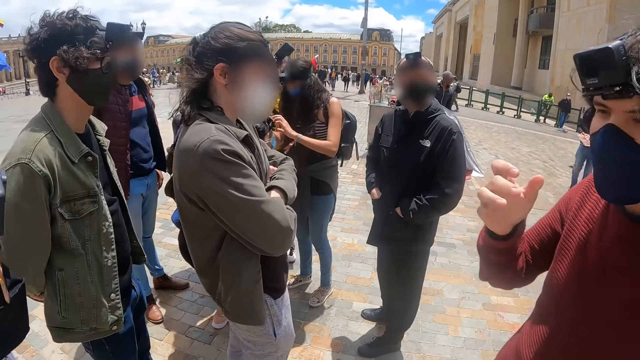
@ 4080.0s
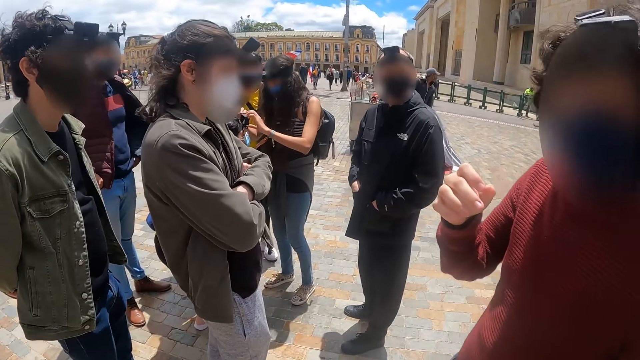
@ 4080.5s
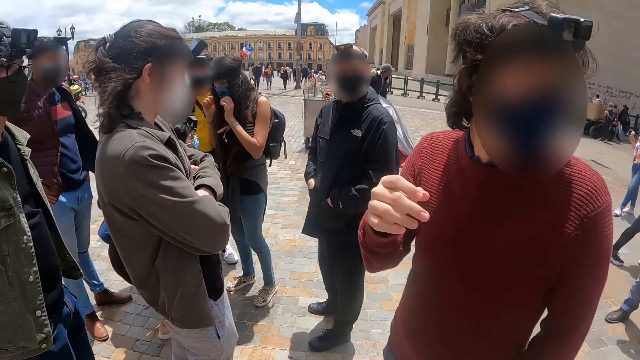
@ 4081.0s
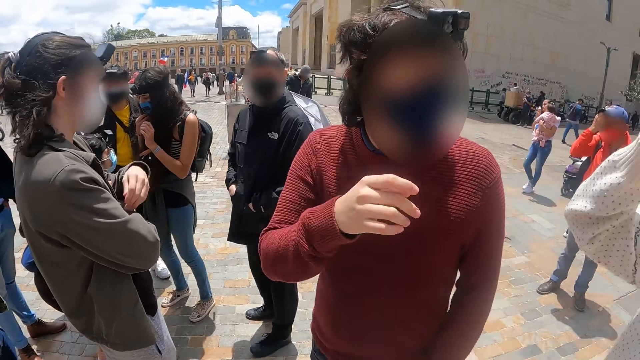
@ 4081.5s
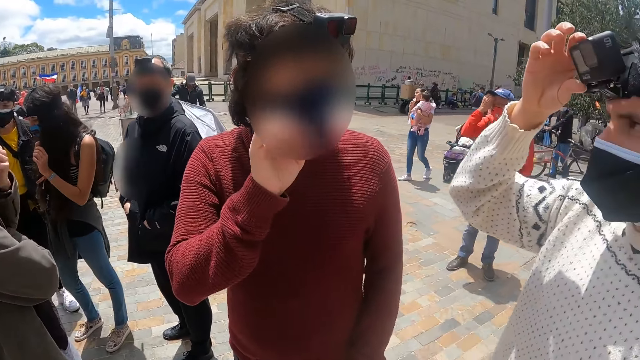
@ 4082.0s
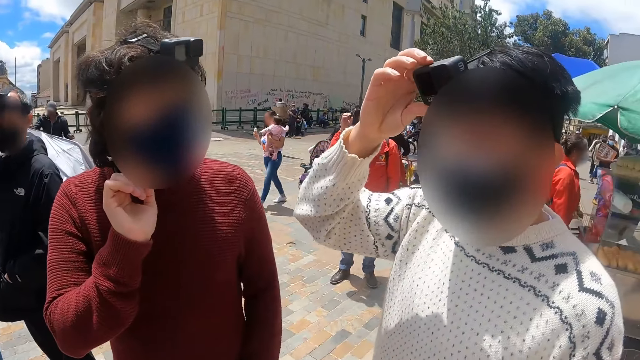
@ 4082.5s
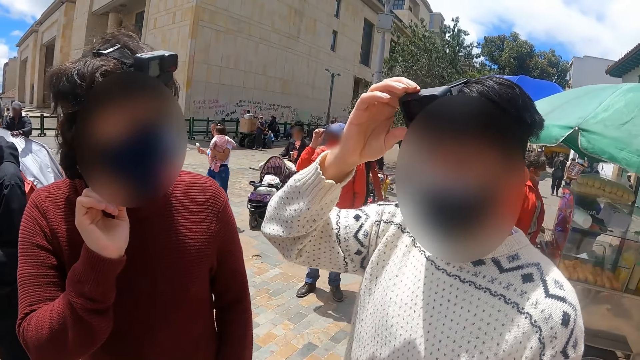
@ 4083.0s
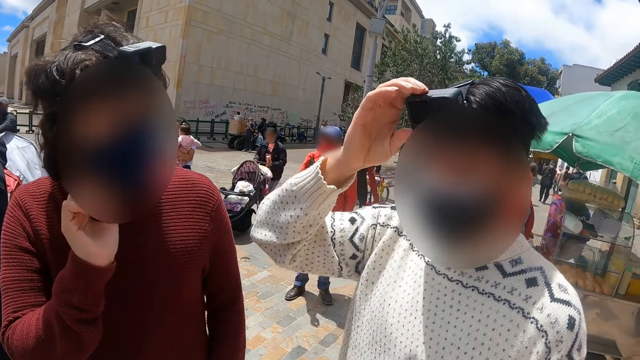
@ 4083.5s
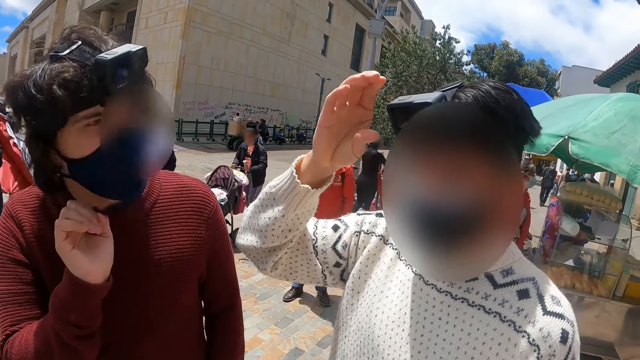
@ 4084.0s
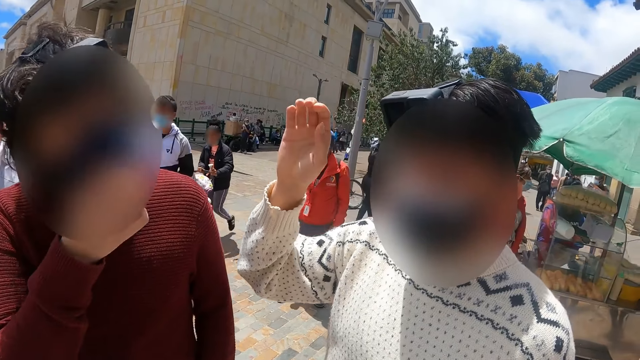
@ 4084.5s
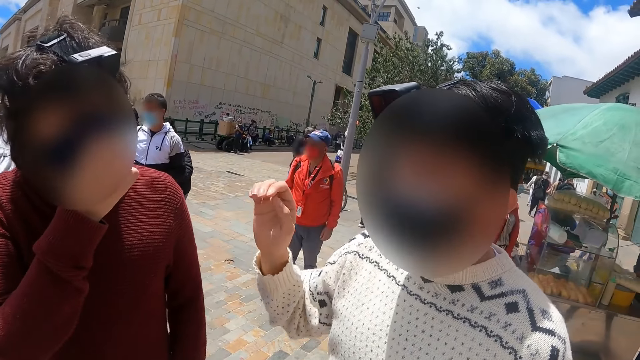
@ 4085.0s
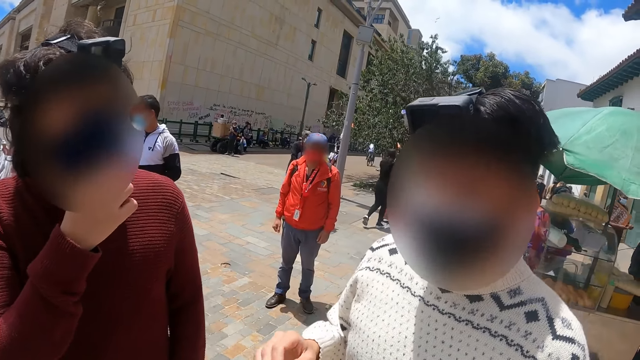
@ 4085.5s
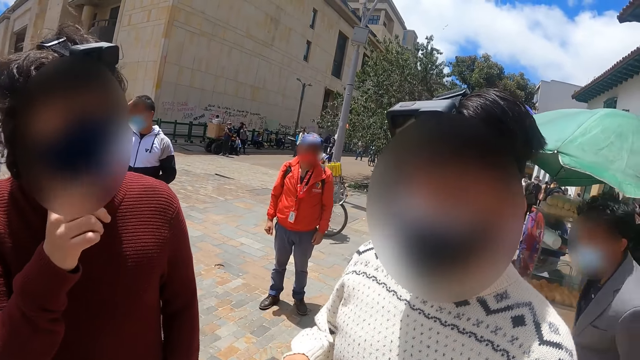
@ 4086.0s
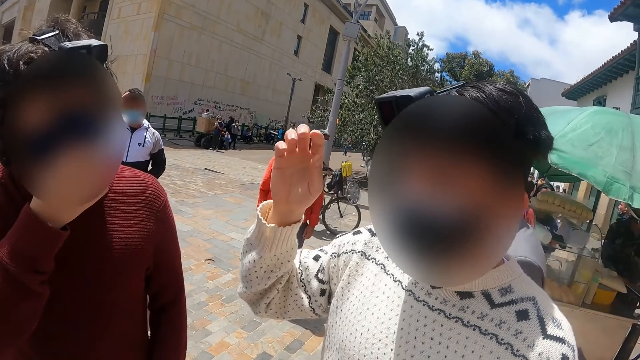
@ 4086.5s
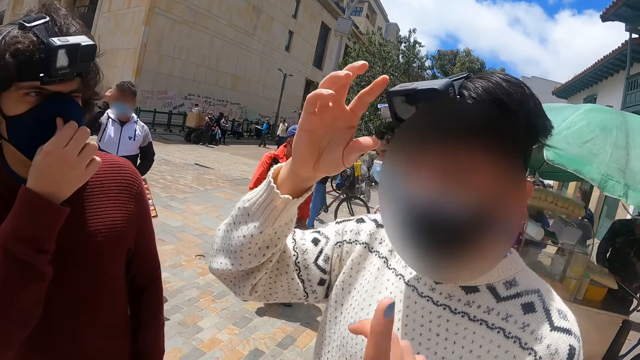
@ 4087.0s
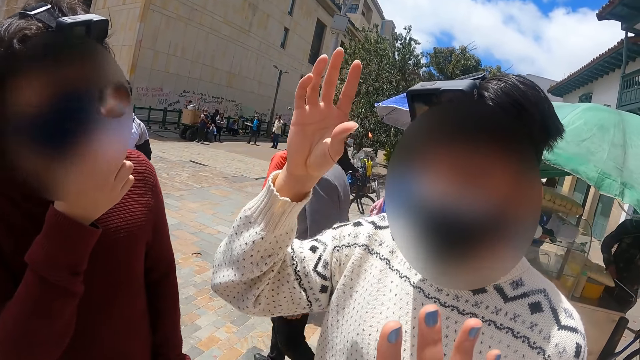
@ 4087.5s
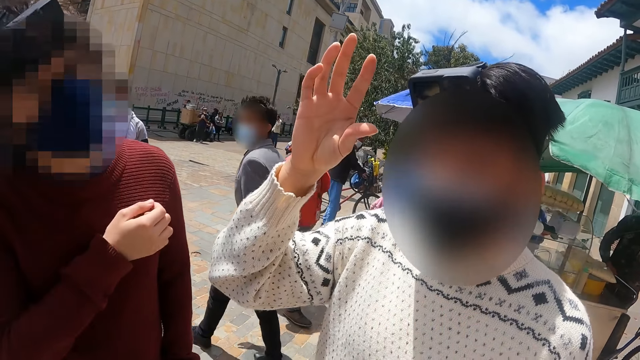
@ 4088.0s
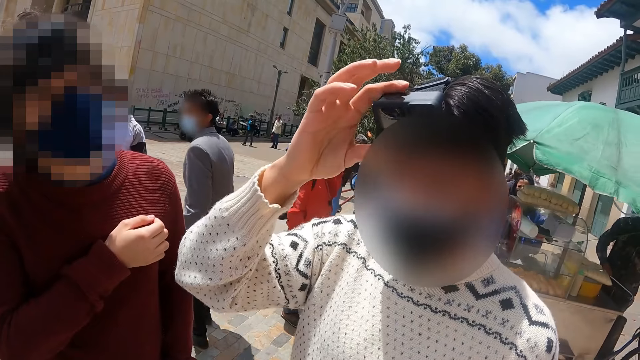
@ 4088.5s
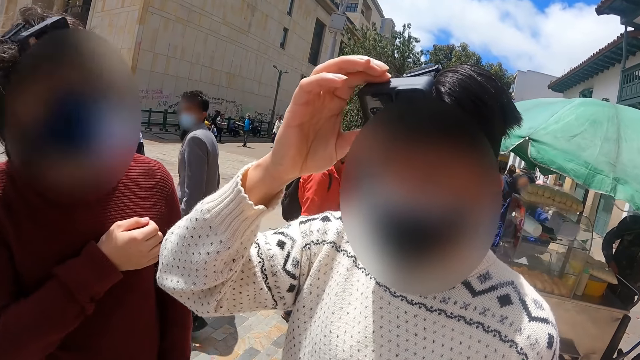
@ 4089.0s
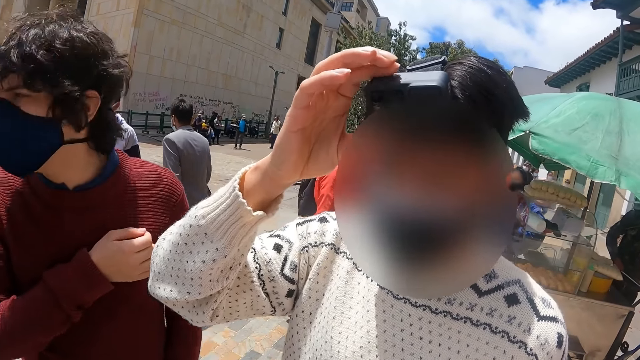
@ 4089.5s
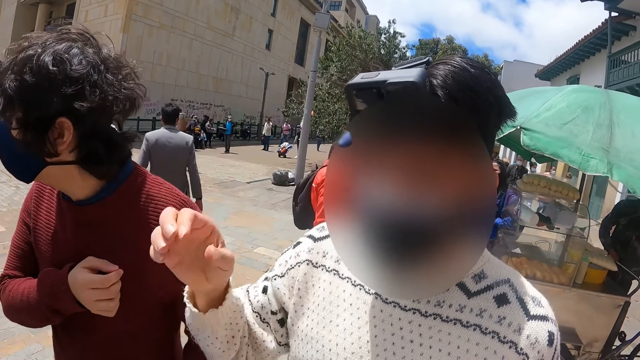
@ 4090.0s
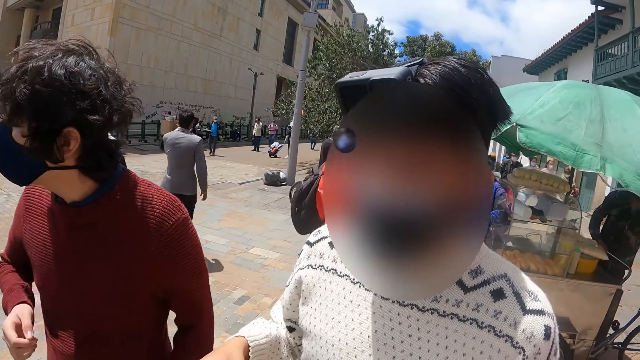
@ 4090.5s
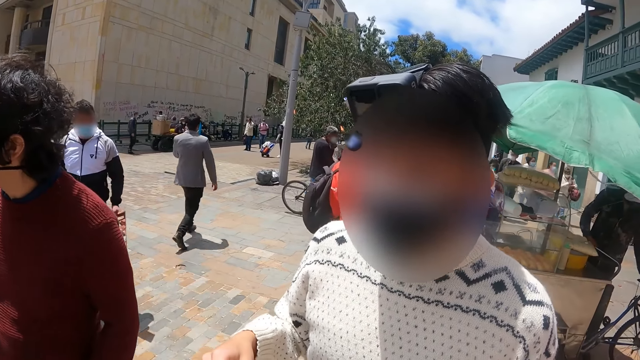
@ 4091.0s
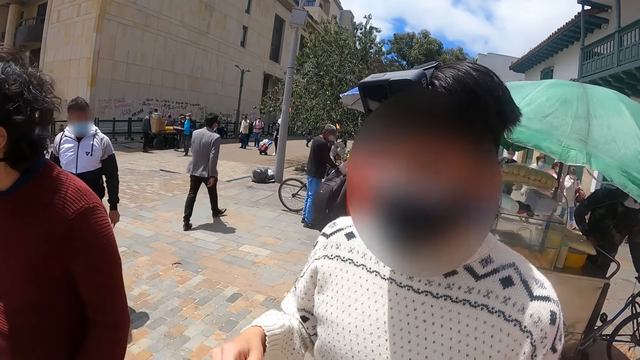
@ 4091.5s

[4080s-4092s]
The camera wearer looks at a person. Another person holds his camera. The camera wearer converses with a third person and the second person. The first person touches the camera and pushes a button in the camera. The second person holds his camera again.

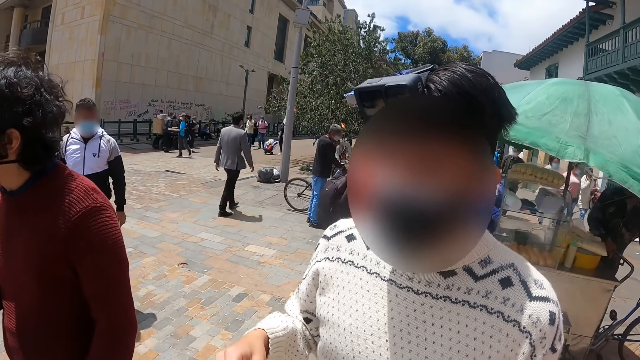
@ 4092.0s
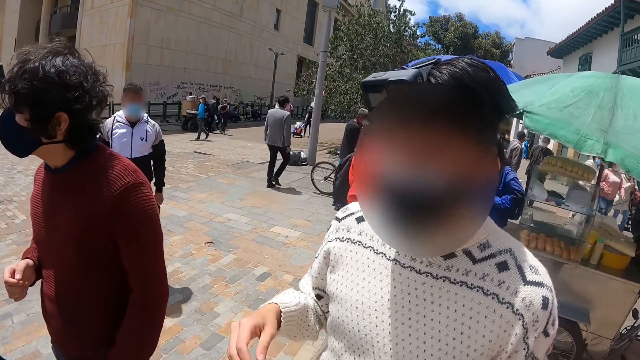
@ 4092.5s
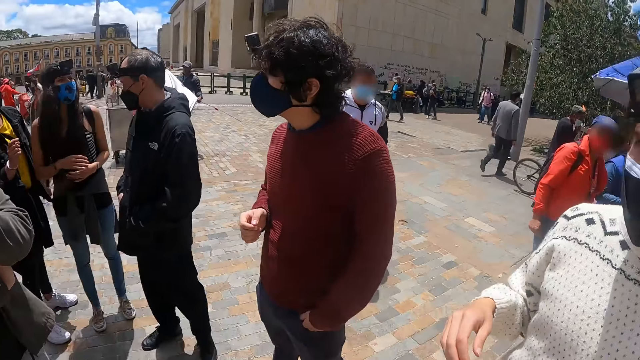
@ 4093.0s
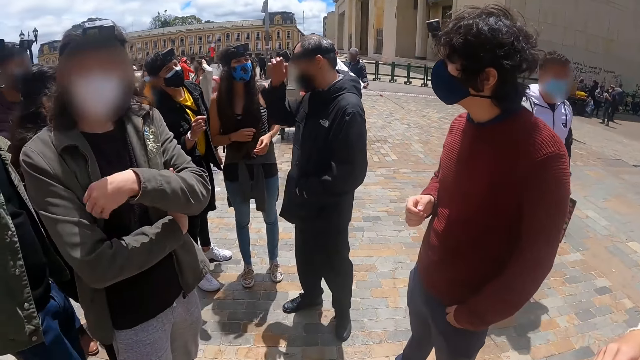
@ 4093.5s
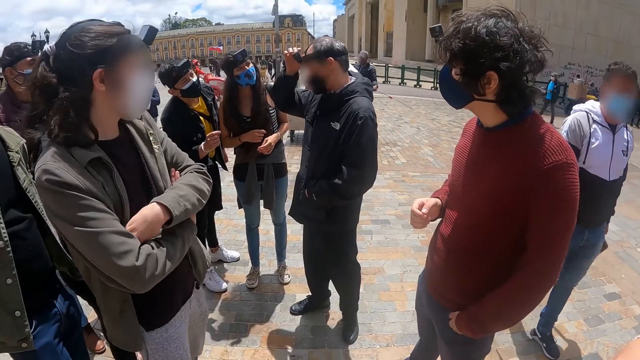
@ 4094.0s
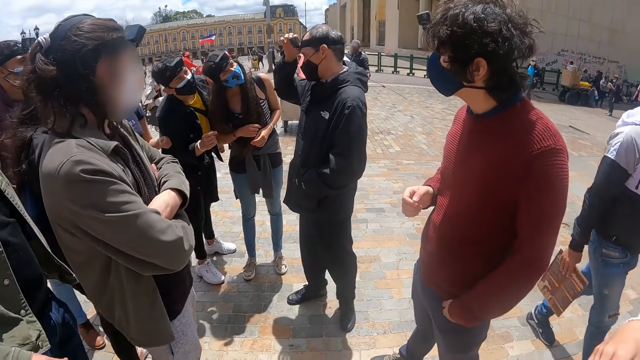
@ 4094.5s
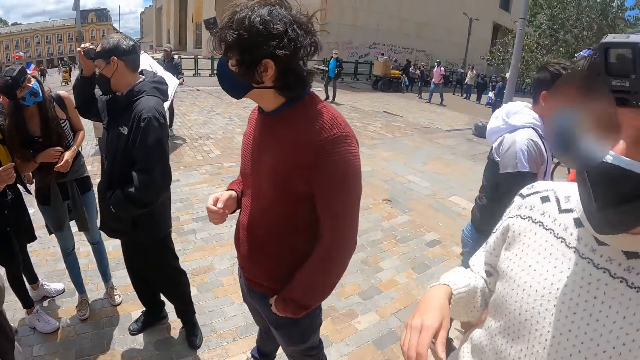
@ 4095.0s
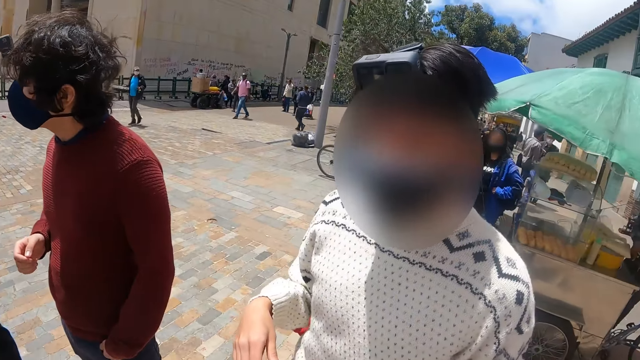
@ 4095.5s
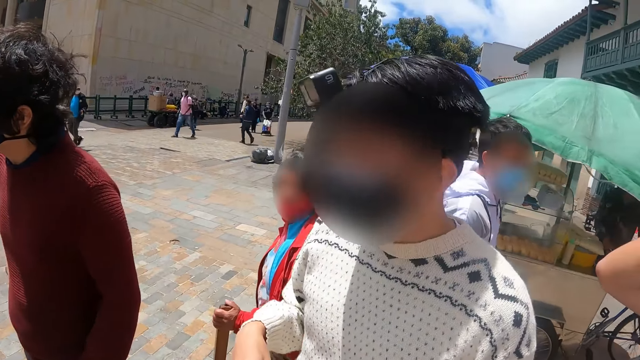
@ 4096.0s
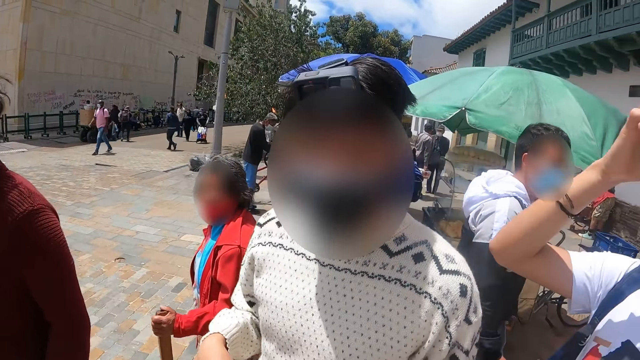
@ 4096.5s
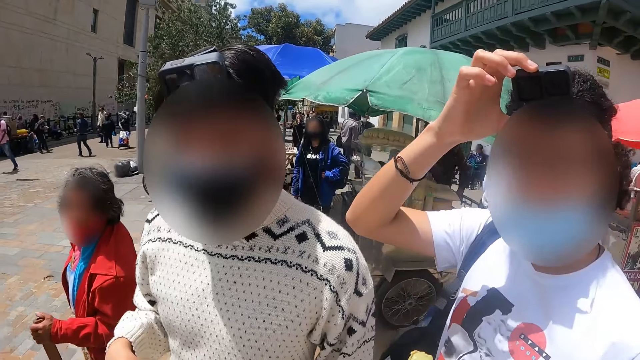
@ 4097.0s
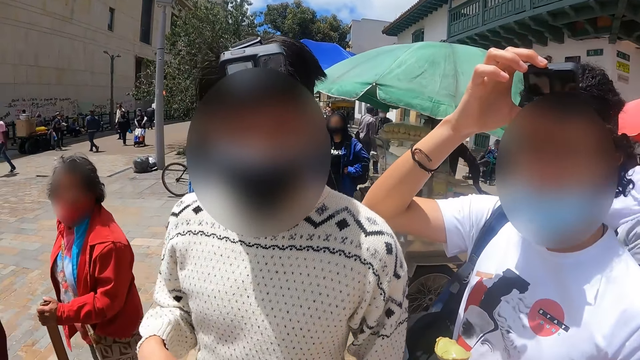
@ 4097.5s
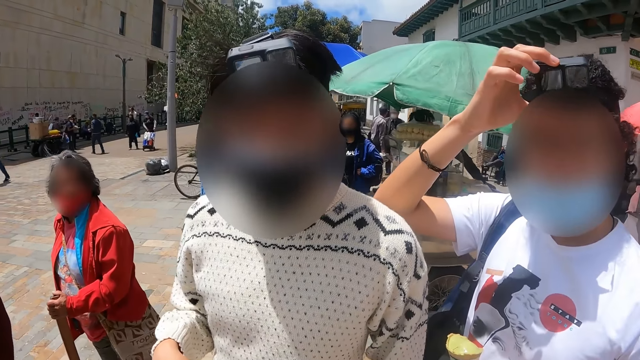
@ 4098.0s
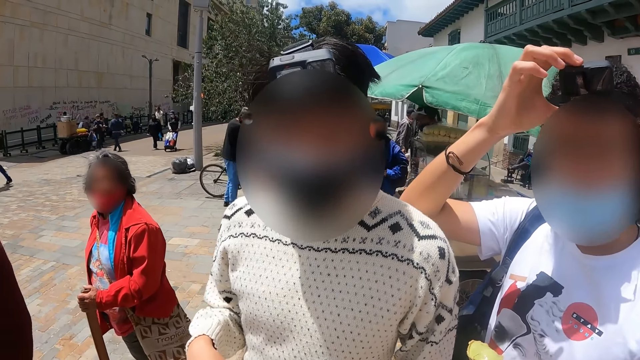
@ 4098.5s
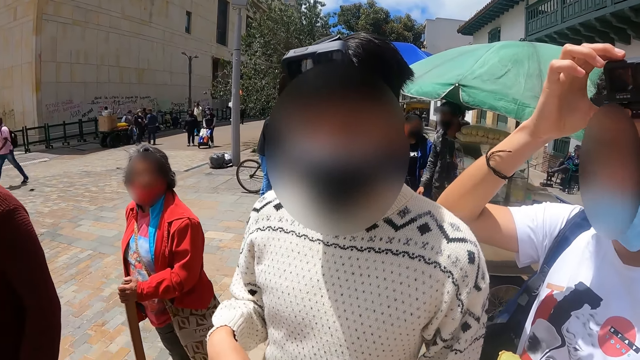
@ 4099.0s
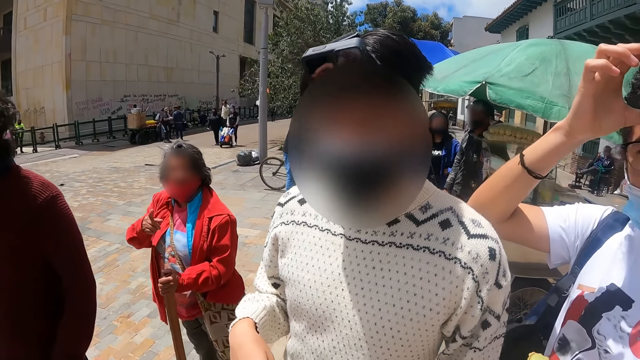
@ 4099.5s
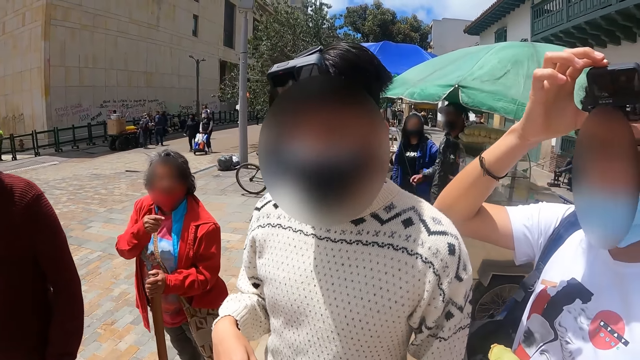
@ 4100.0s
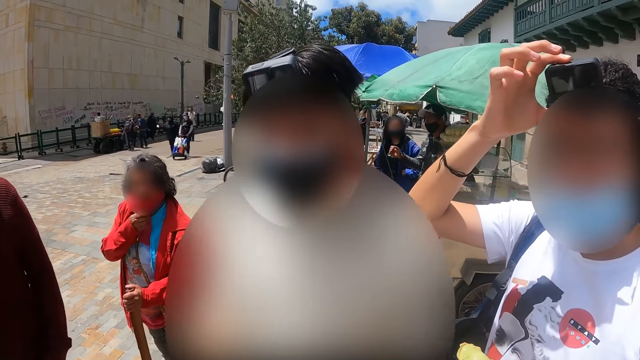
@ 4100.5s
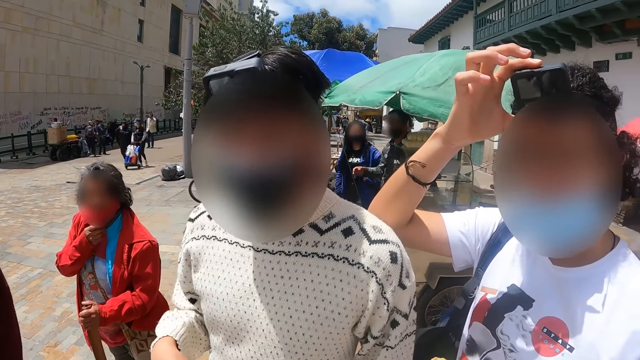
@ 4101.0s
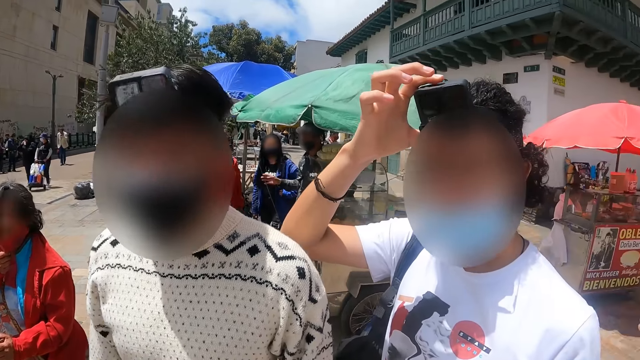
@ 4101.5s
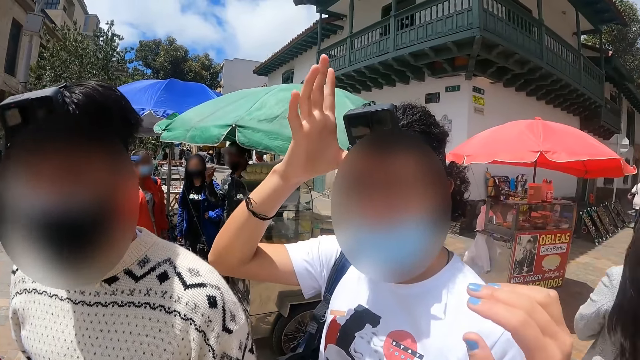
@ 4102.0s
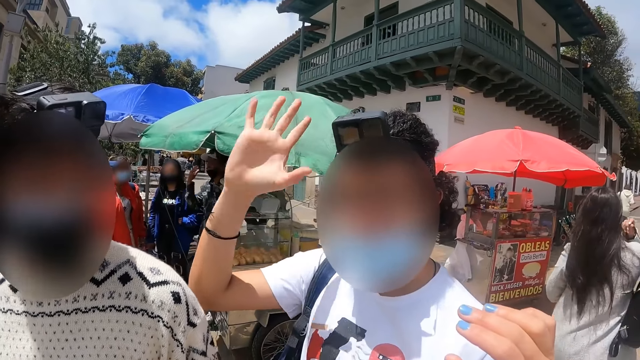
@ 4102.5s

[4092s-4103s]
The camera wearer converses with a person. They look at another person, look at a third person, and look at a fourth person. A fifth person holds her camera.
